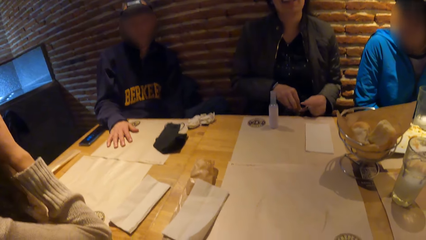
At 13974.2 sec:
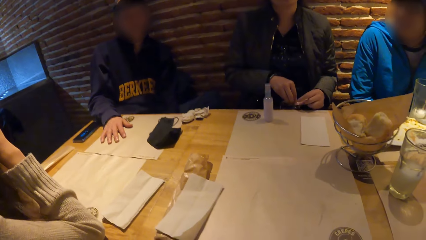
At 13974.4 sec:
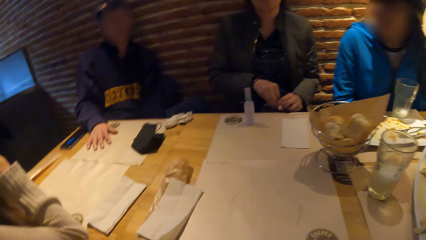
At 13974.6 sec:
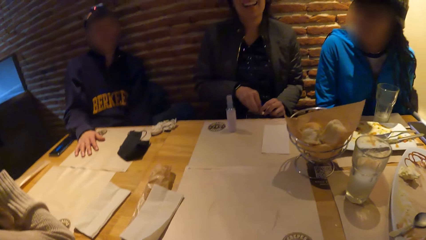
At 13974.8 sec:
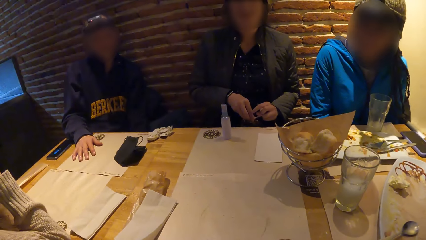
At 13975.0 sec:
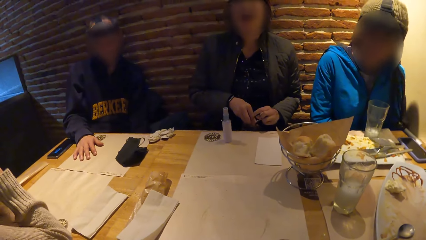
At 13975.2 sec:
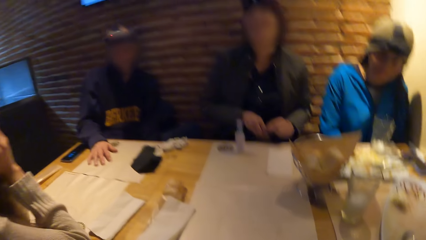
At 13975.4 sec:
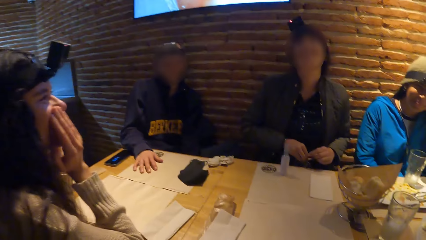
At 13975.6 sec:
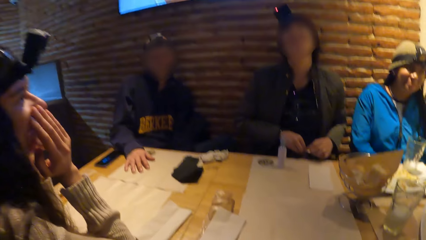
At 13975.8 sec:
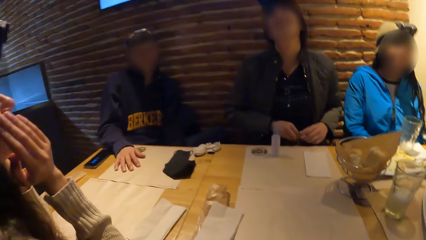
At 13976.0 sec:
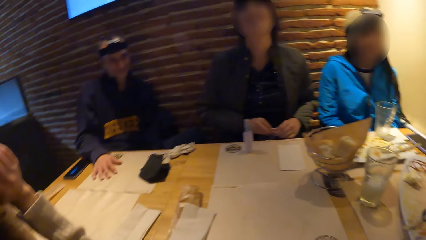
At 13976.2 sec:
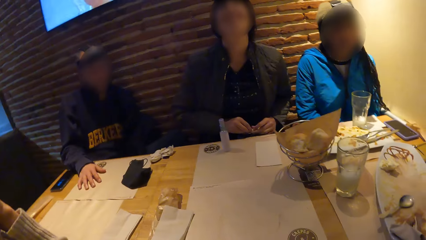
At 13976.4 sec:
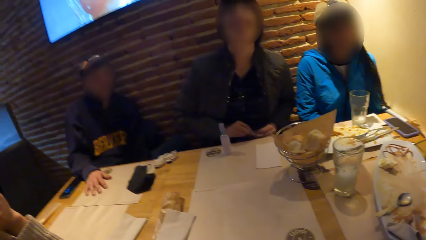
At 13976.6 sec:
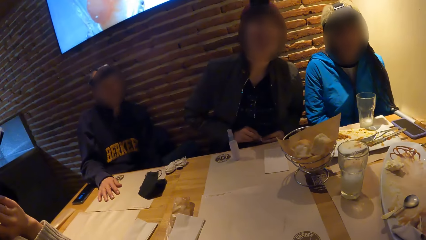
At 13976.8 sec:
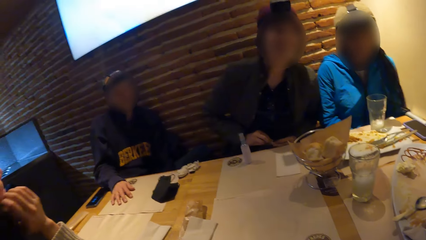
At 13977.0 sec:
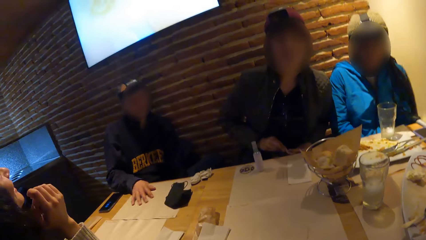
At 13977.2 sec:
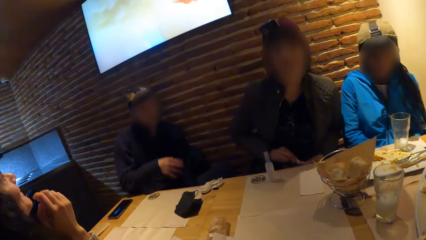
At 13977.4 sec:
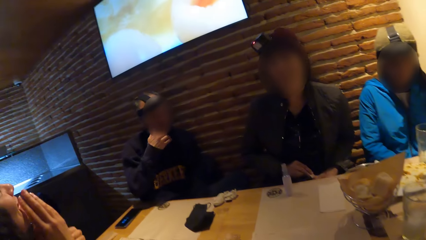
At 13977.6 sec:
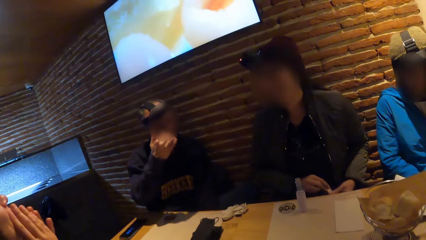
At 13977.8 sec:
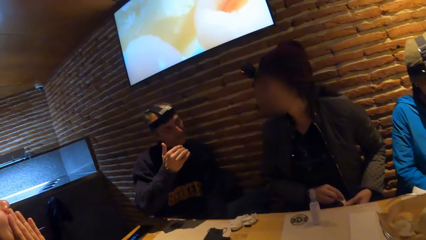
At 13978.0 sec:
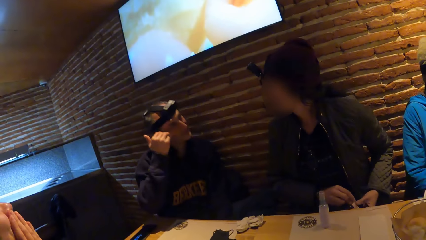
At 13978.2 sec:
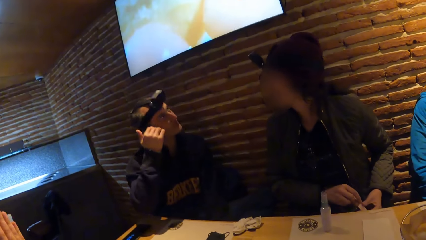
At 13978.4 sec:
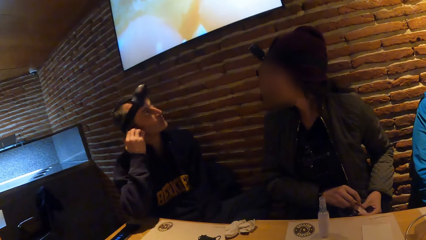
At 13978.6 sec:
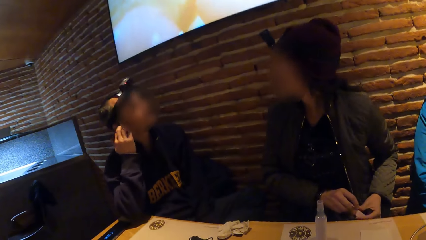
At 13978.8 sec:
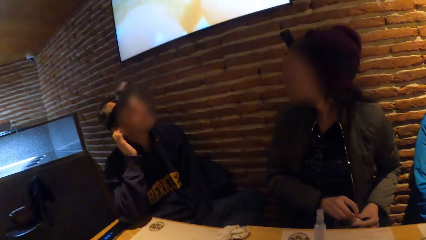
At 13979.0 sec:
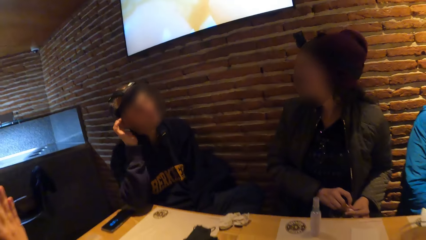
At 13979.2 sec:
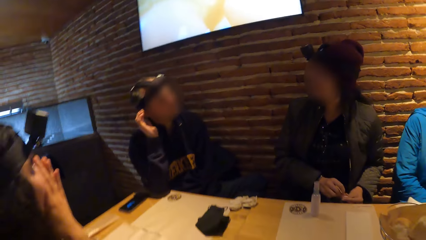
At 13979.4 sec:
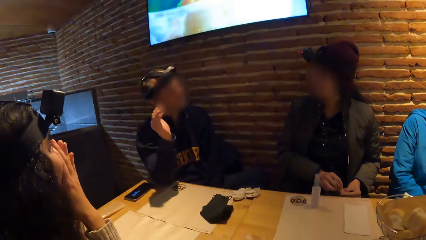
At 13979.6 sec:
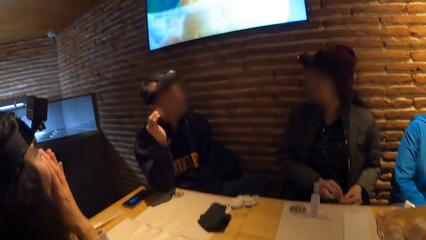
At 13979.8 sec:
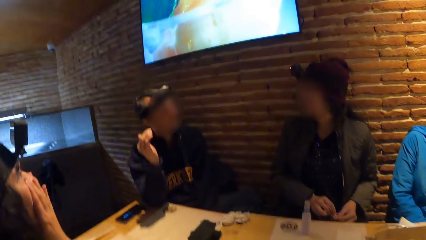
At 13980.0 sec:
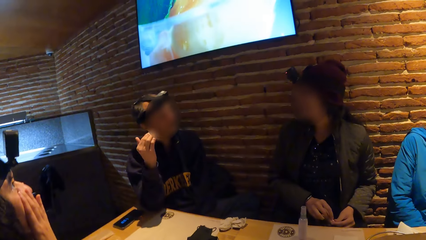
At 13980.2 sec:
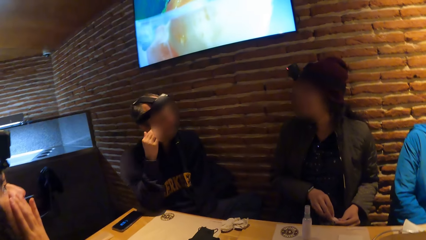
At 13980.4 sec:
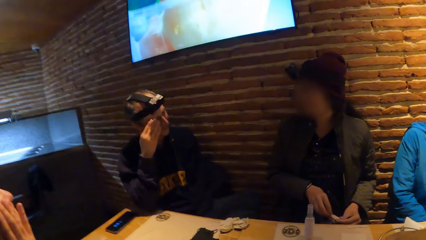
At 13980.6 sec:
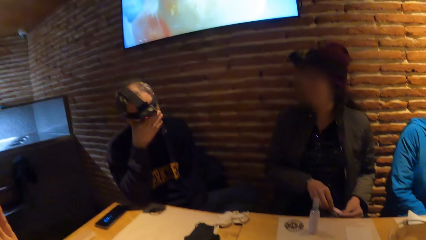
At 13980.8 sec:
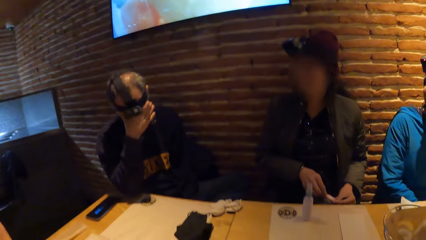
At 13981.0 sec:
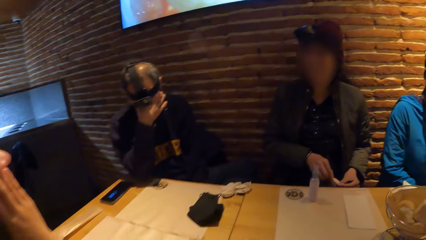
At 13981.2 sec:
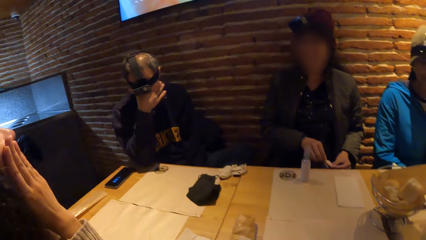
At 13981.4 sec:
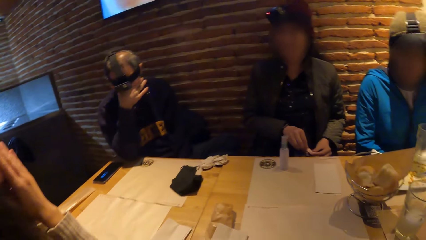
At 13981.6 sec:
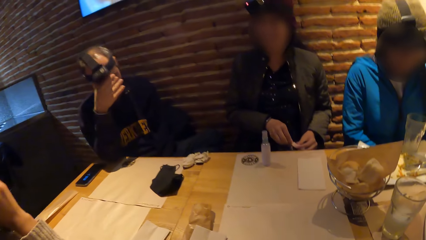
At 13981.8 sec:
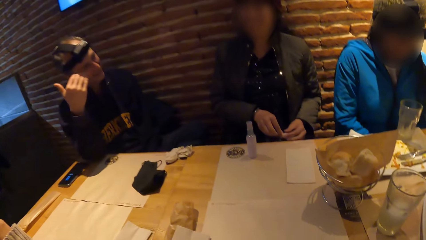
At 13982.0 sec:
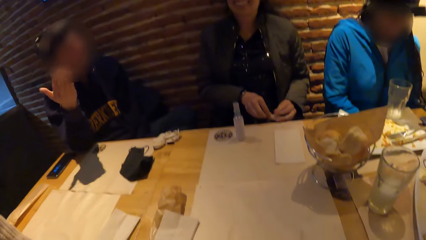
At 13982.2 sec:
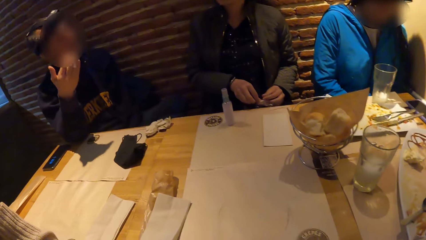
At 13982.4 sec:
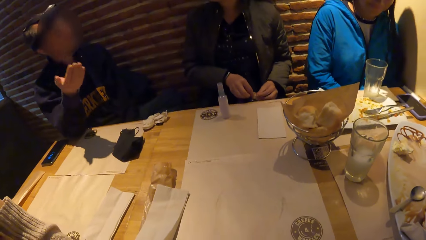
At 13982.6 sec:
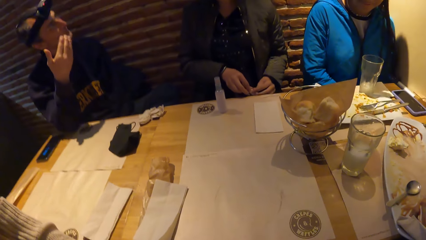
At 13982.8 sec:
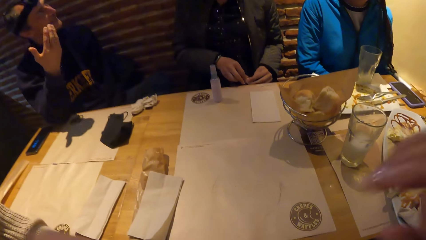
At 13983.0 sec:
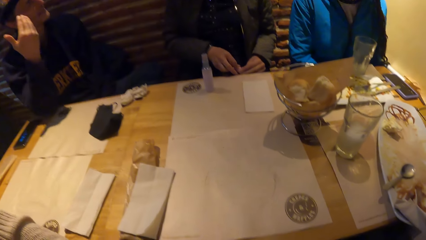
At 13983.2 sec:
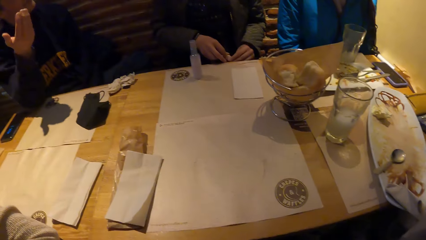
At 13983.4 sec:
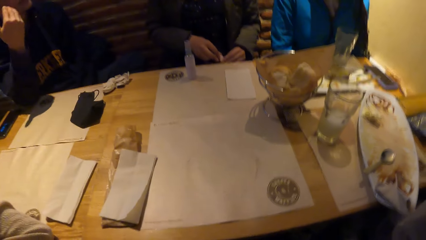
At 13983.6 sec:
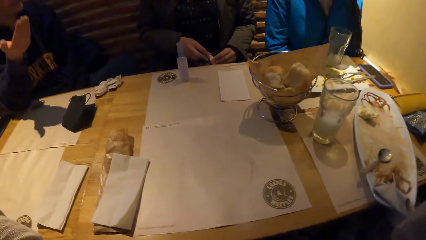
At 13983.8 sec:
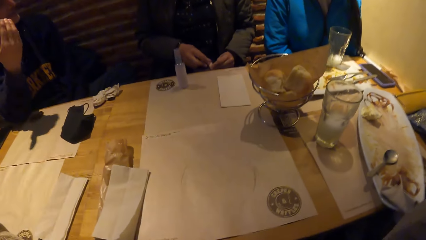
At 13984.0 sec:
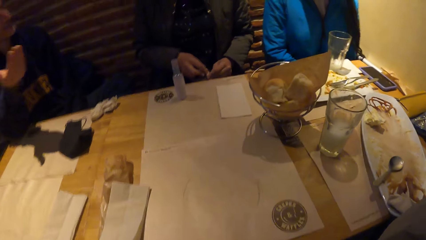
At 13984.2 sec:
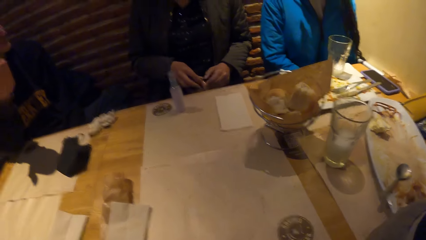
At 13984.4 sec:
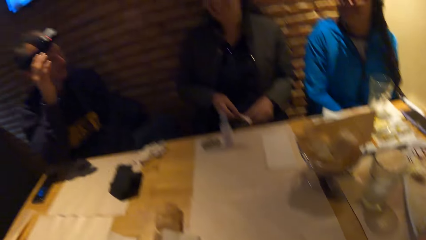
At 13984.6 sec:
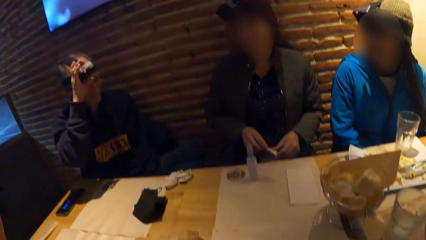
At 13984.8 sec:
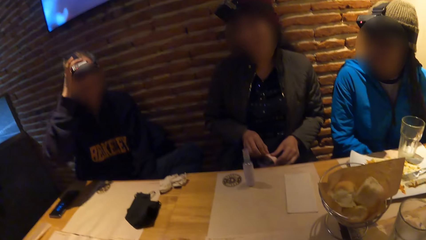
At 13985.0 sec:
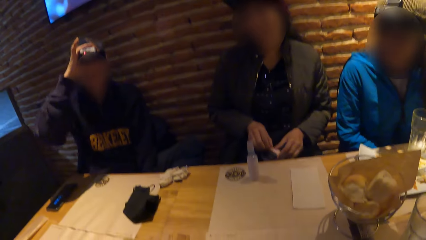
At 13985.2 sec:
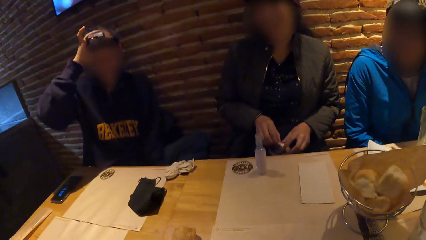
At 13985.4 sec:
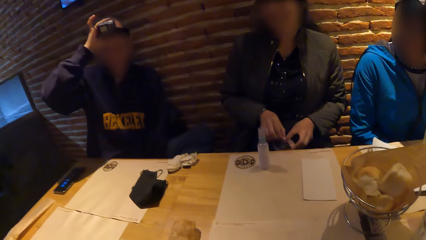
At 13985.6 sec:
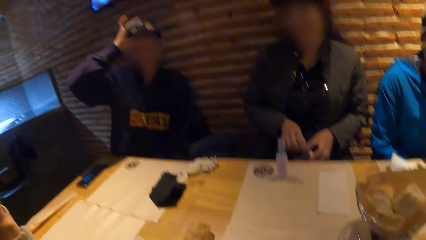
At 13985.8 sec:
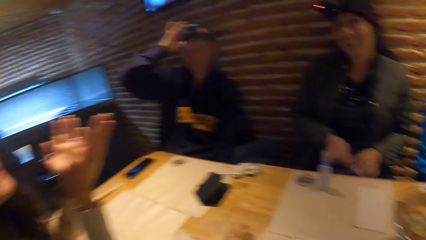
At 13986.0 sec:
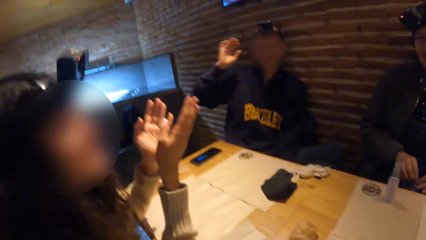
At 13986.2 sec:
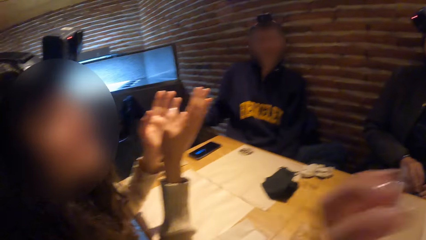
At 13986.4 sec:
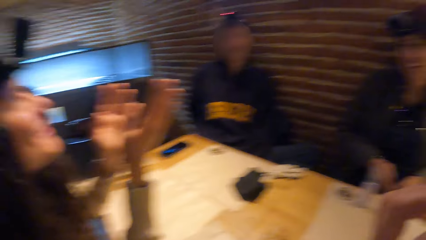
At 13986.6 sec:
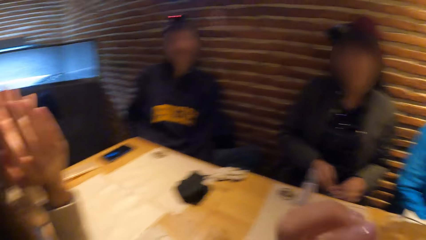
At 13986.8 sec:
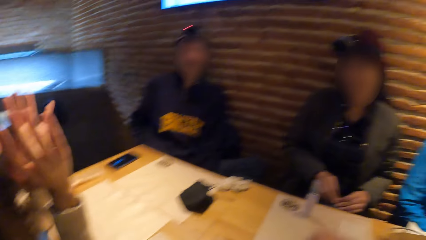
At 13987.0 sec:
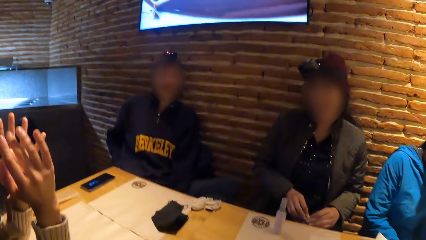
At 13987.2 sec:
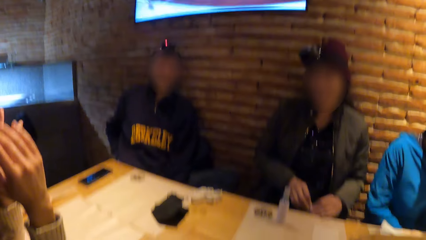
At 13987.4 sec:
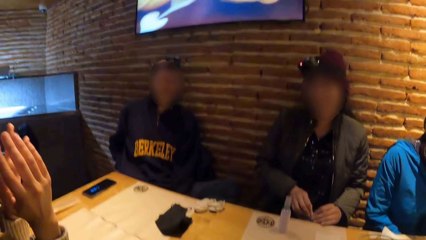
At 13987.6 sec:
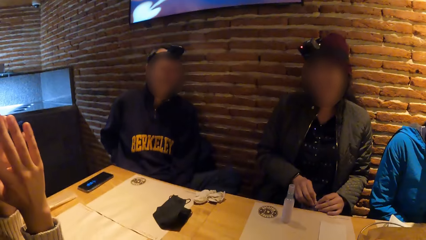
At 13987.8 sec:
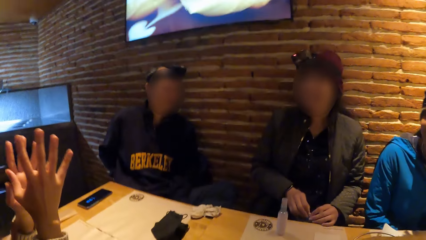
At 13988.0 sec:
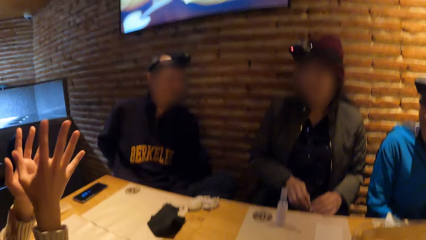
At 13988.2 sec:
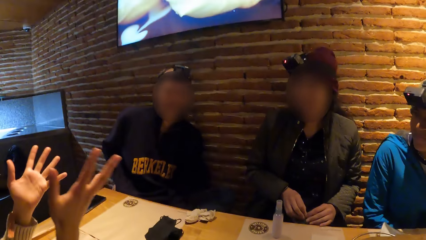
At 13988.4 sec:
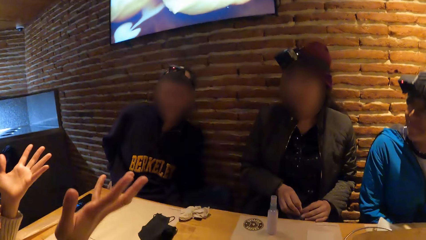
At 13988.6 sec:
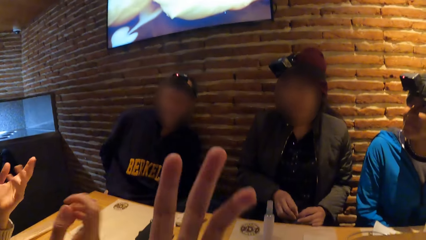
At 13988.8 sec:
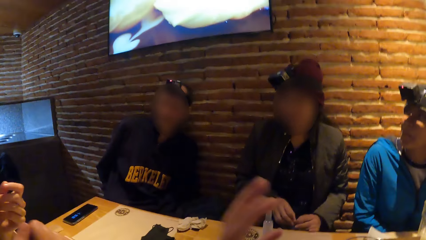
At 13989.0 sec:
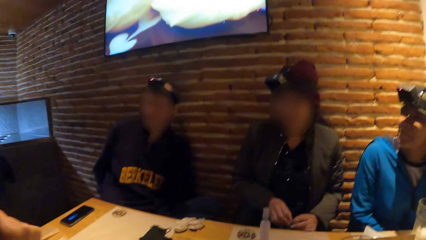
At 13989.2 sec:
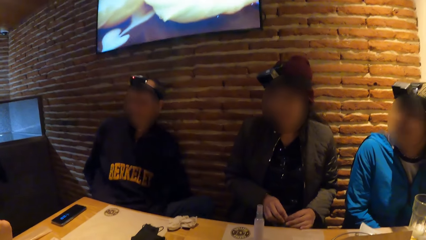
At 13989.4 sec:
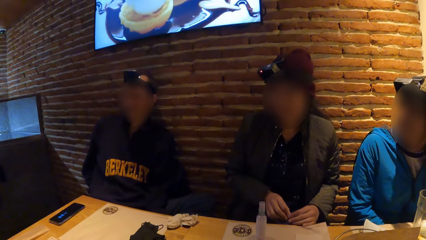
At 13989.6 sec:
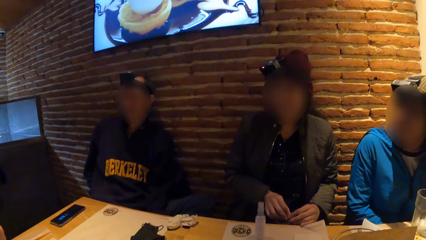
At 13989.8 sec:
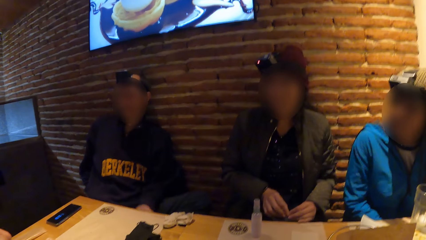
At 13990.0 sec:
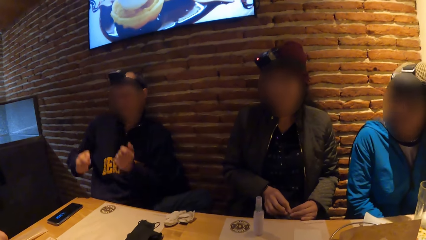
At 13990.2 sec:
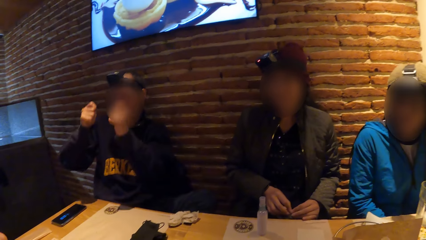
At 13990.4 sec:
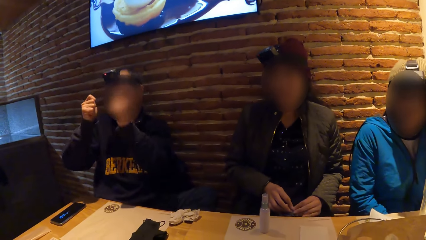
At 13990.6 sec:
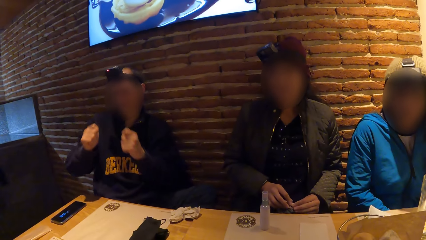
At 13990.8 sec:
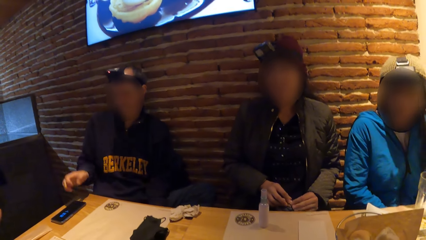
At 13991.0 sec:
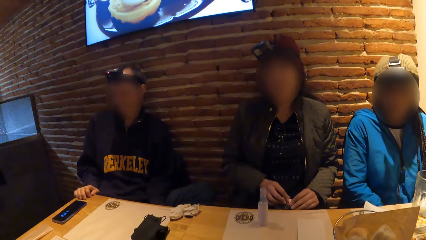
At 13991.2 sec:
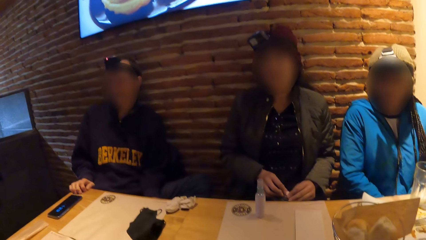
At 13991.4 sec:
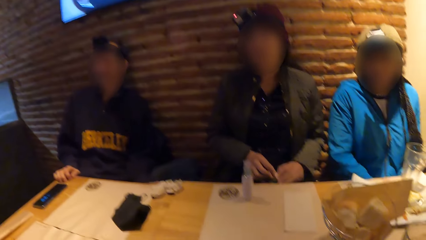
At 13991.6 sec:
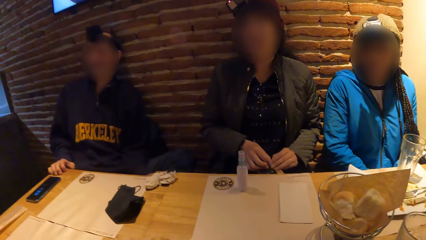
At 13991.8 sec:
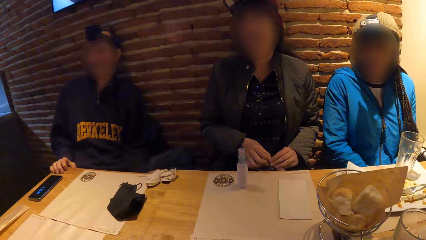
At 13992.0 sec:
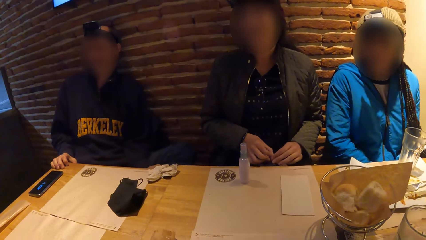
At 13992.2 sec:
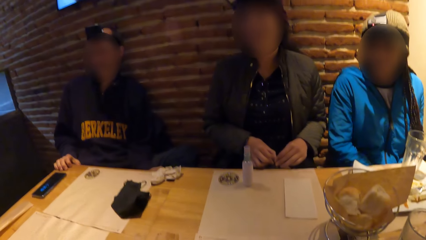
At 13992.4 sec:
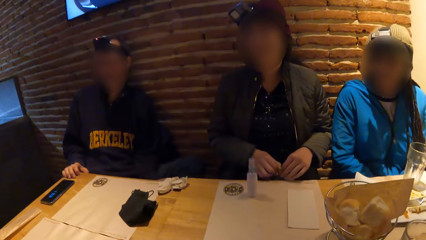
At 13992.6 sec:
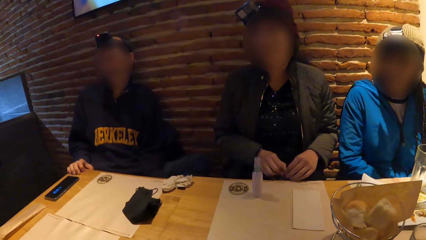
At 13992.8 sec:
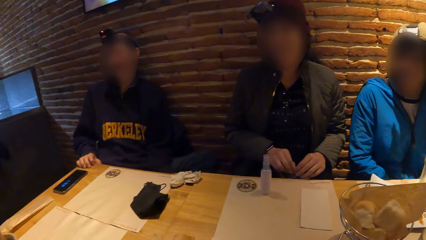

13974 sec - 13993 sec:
A man moves the hand. Another man touches his face with both hands. The camera wearer looks around. She lifts her right hand towards her face. The other man adjusts the camera on his head with his right hand. The camera wearer lifts her left hand towards her face. A lady moves the hands. Another lady moves the hand.
